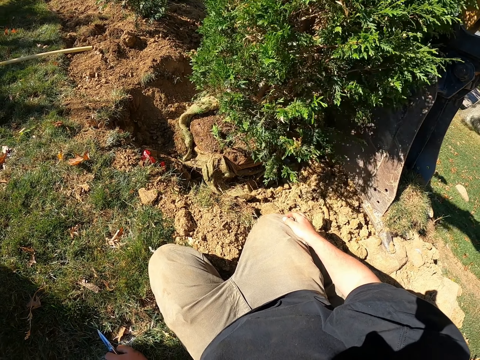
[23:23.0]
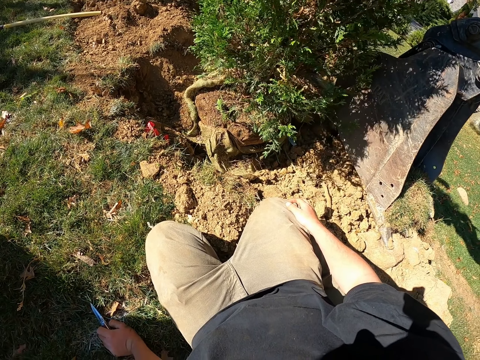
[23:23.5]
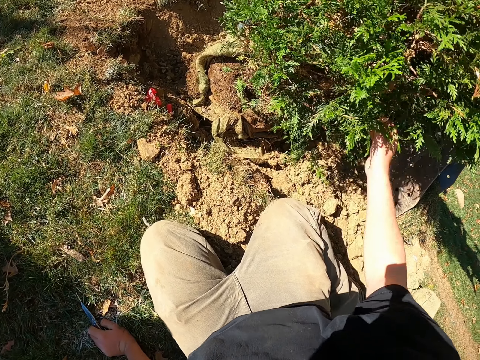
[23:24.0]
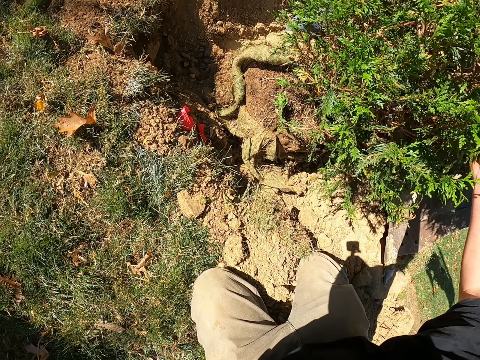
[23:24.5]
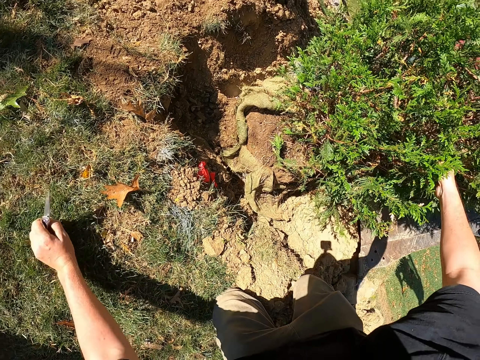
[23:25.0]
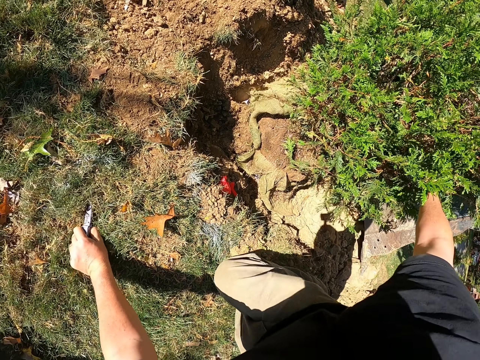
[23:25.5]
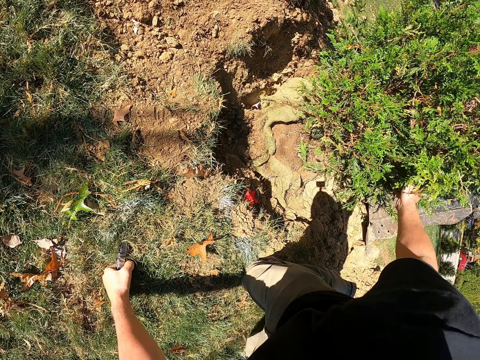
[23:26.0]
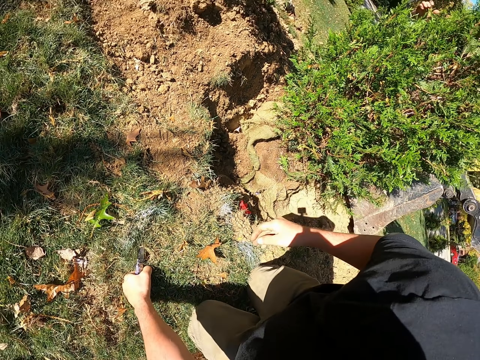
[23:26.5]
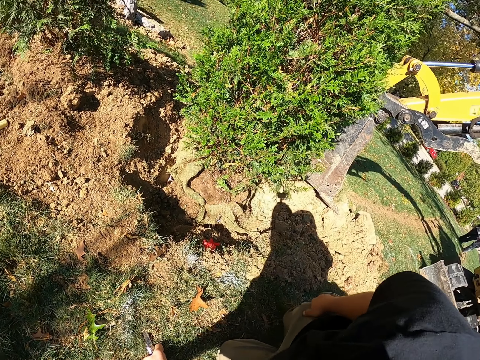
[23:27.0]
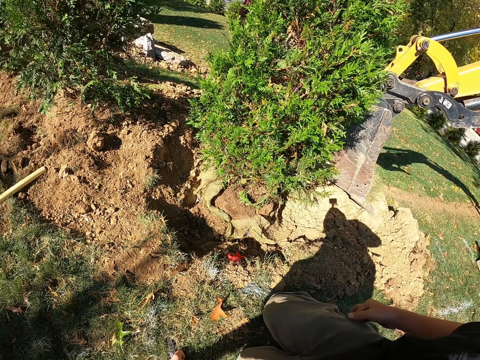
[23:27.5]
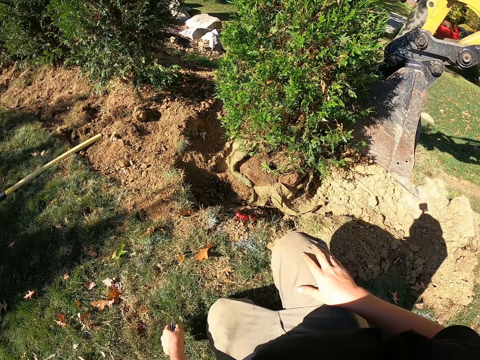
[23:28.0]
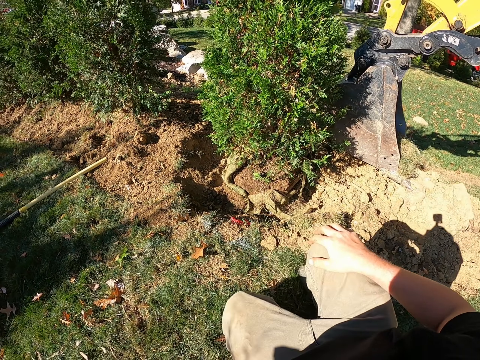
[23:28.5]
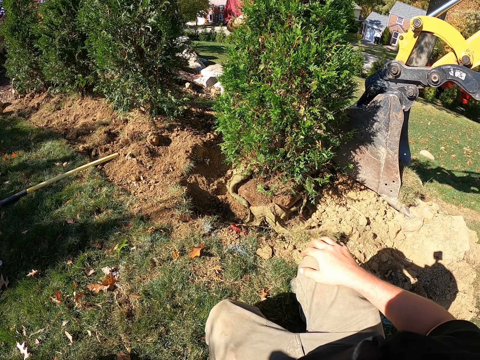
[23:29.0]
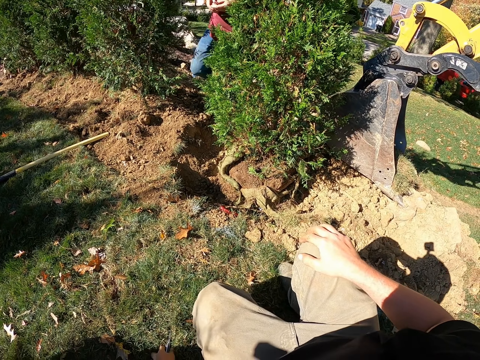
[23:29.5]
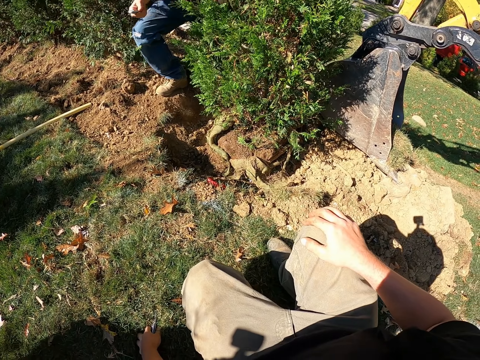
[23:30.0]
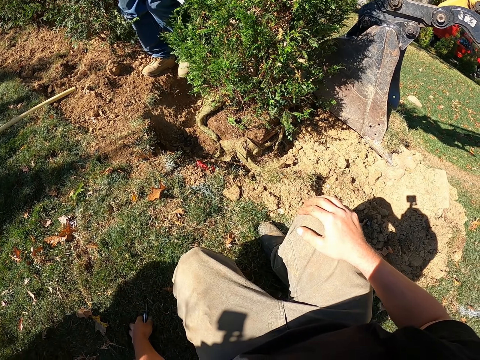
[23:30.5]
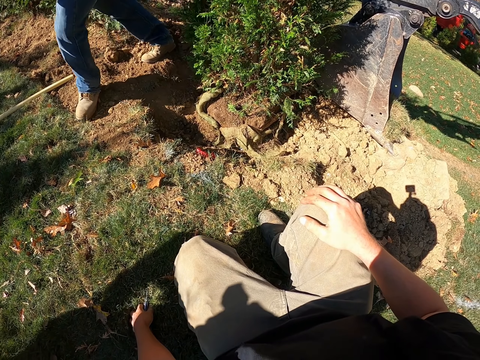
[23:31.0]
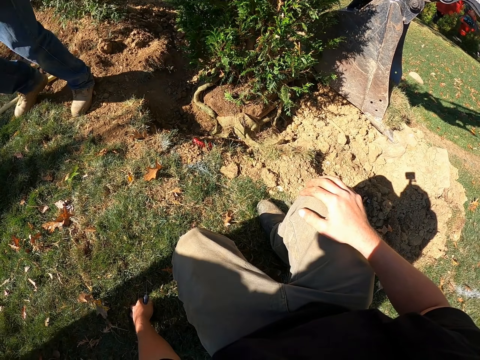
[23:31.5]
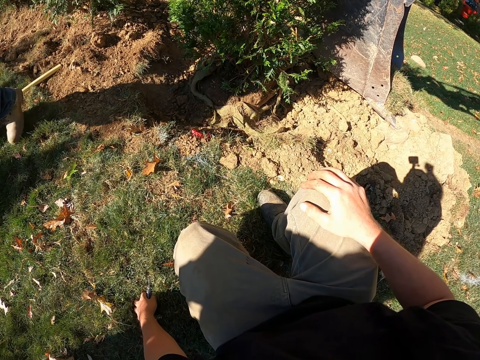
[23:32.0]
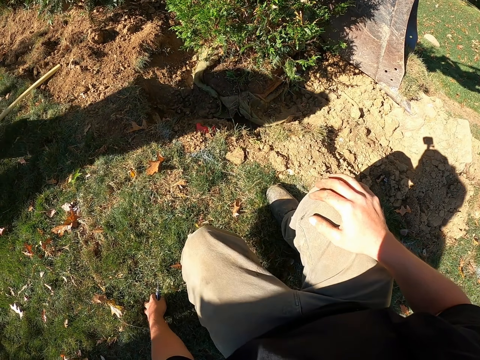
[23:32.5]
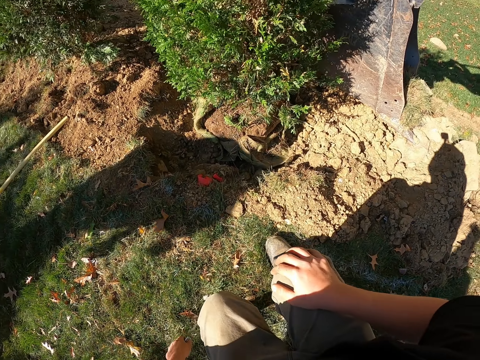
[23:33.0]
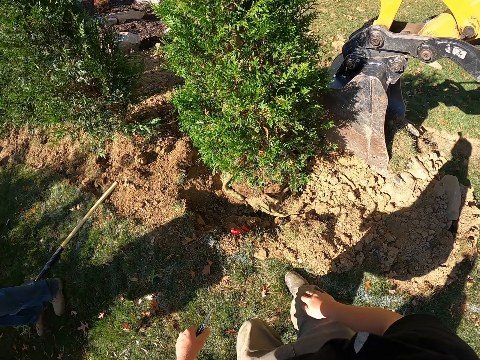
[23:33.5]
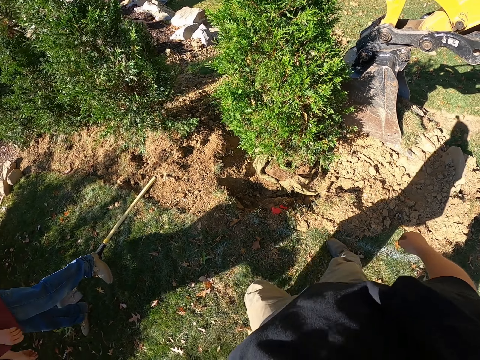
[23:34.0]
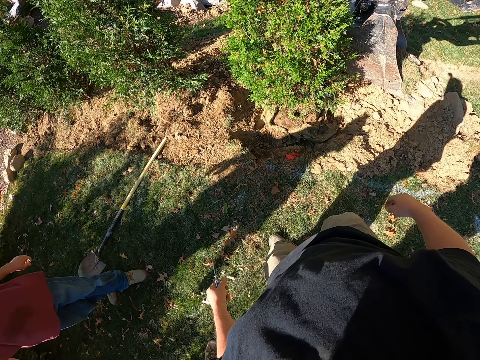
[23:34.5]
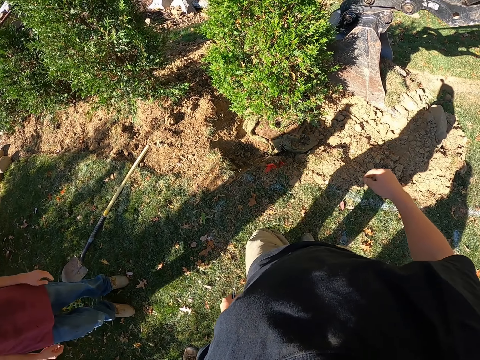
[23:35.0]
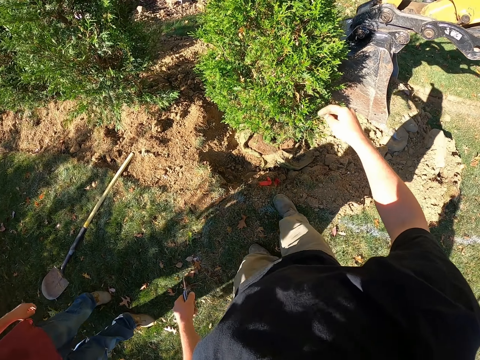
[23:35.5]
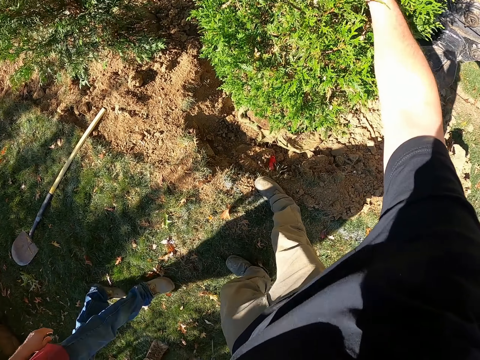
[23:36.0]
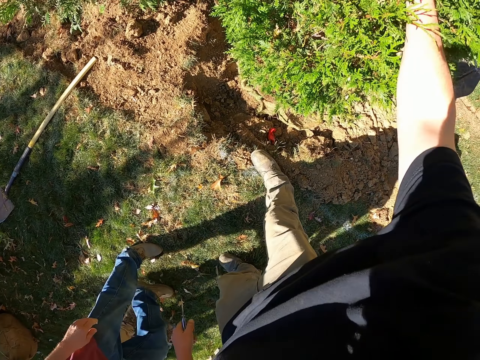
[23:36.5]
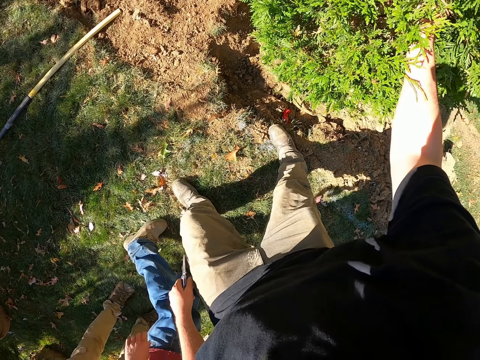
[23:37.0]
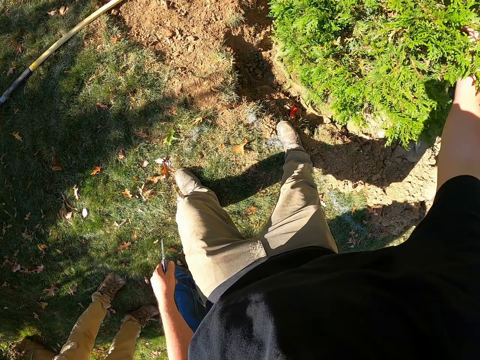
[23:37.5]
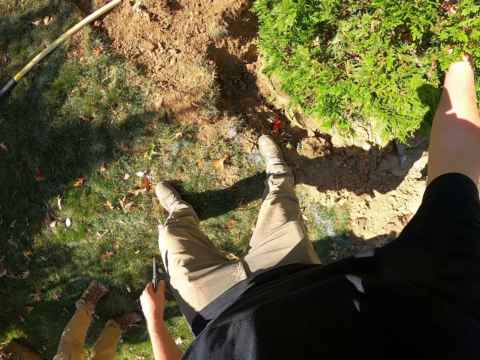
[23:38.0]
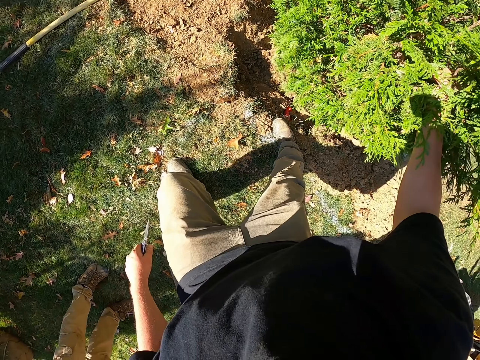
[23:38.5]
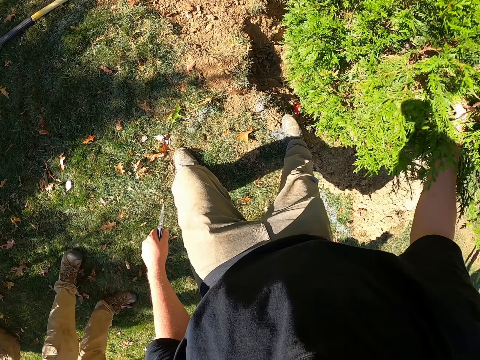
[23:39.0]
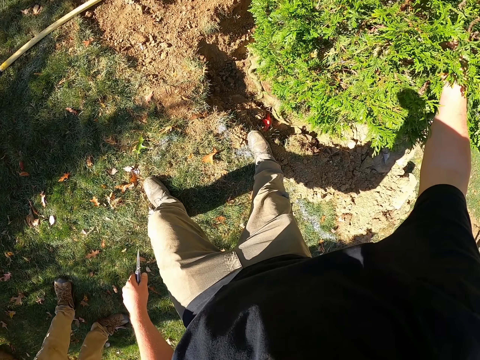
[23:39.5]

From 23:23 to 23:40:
The camera wearer moves the hand forward. They hold the tree. They move the hand down. They kneel down. They sit up. They move the hand down. They hold the hand on the knee. They look around. A man walks around. The camera wearer stands up. They move the hand down. They hold the tree. They pull the tree.

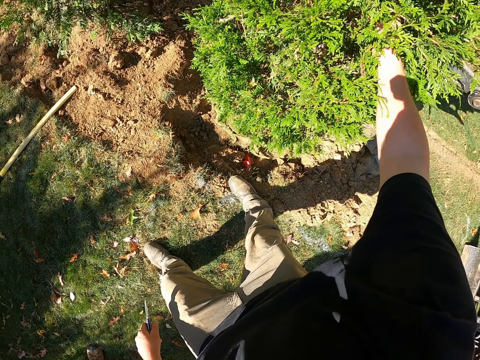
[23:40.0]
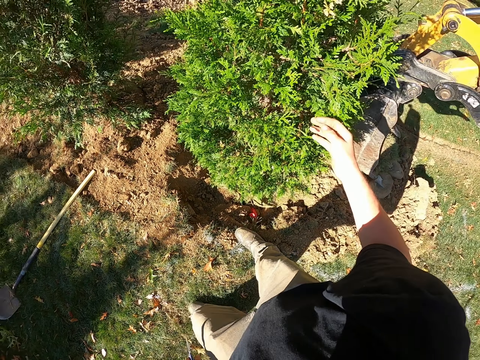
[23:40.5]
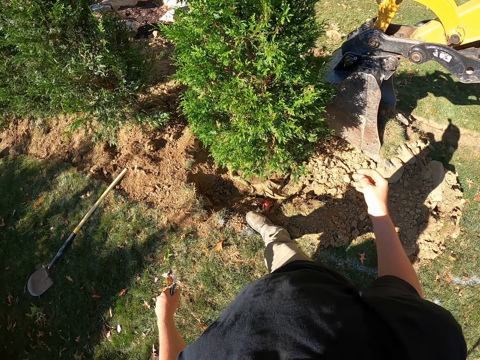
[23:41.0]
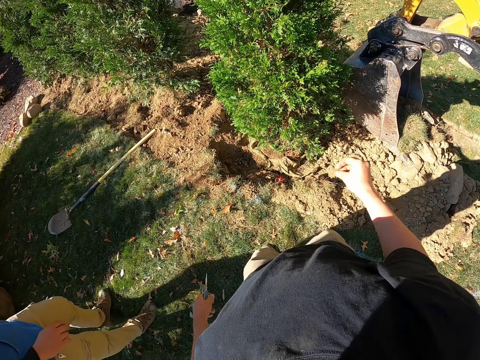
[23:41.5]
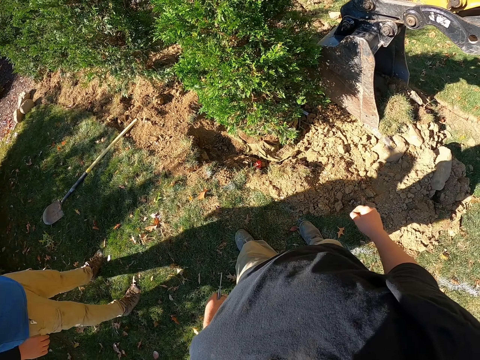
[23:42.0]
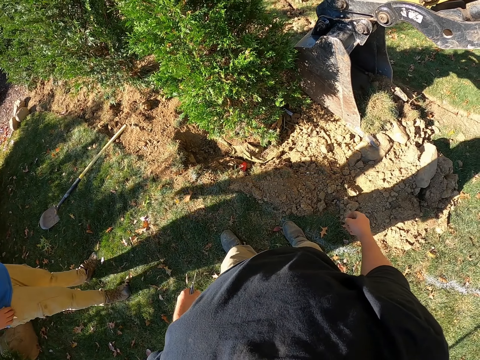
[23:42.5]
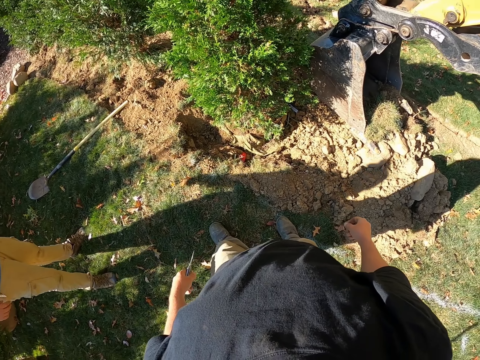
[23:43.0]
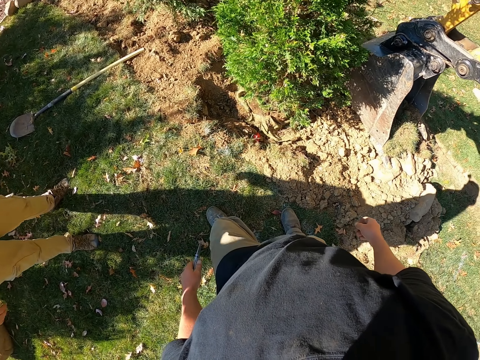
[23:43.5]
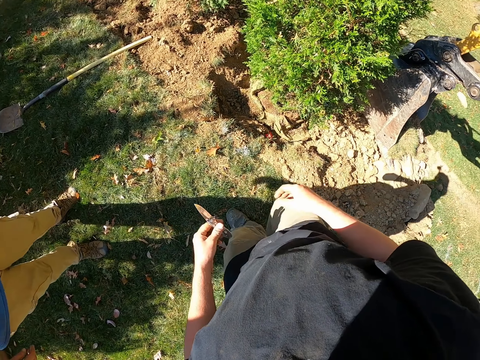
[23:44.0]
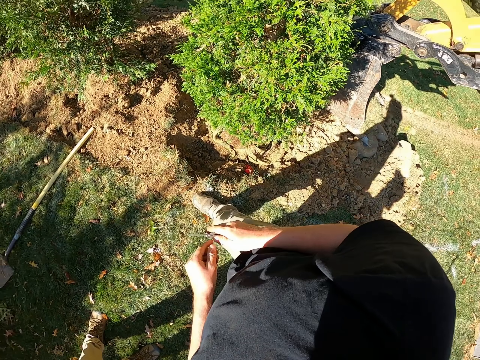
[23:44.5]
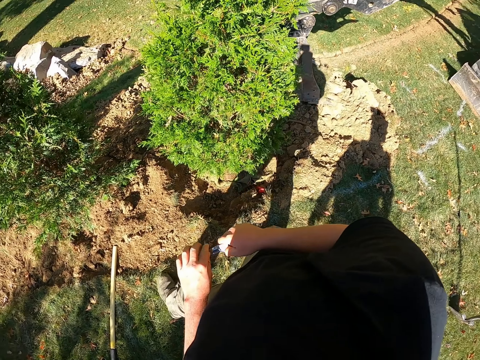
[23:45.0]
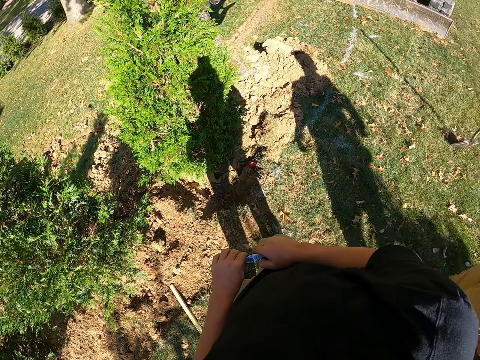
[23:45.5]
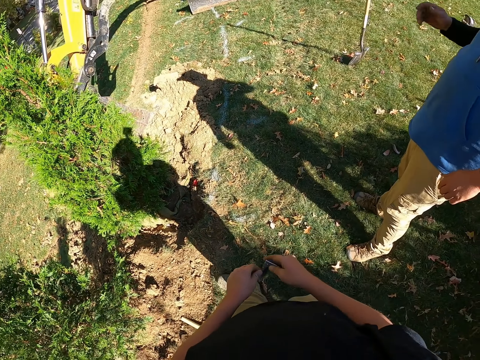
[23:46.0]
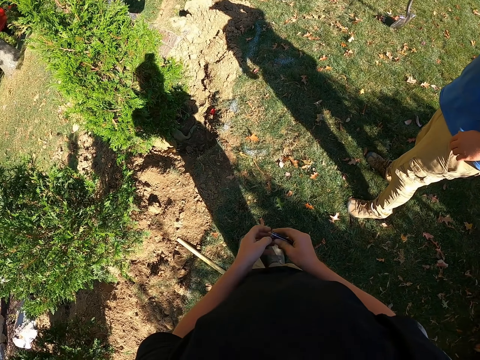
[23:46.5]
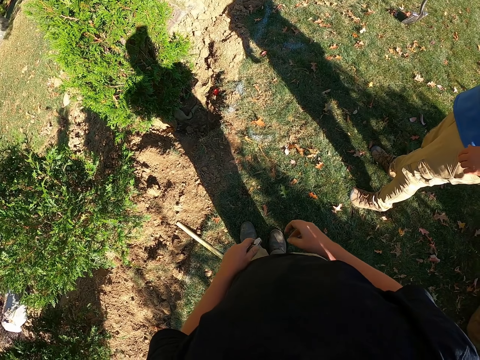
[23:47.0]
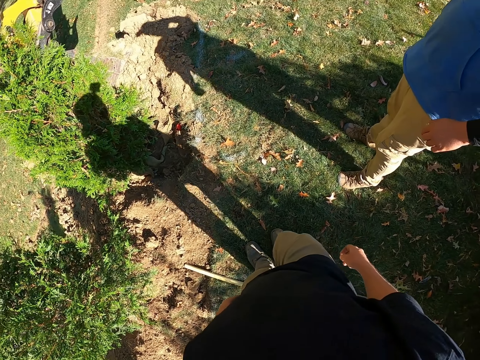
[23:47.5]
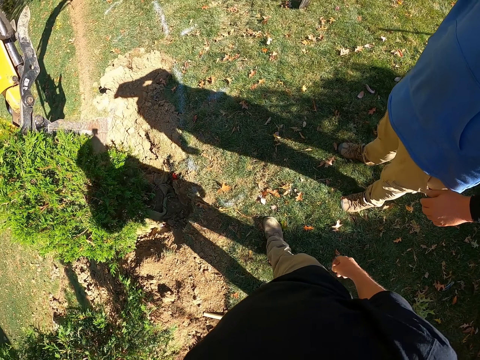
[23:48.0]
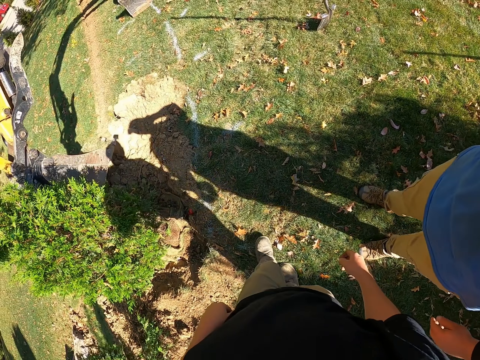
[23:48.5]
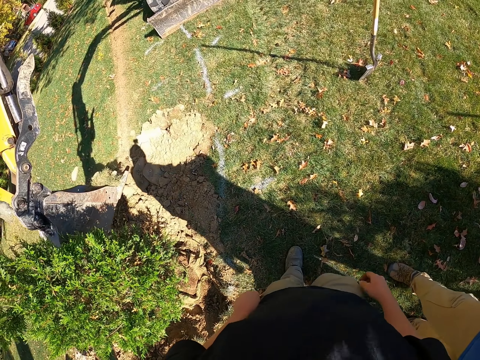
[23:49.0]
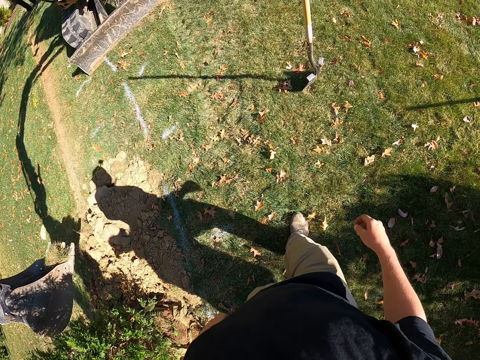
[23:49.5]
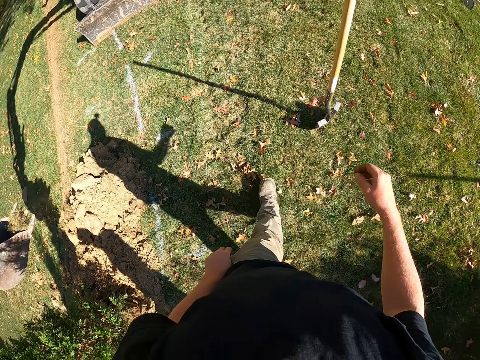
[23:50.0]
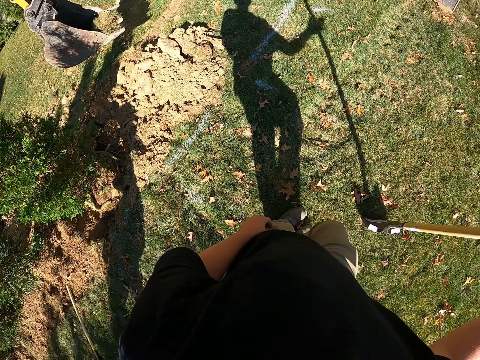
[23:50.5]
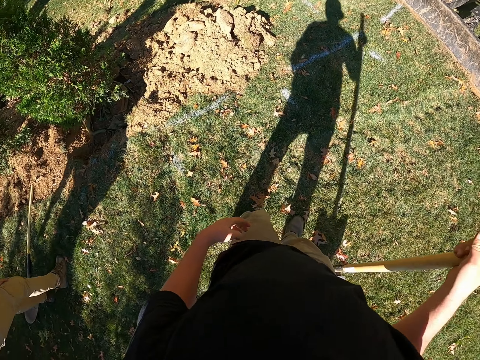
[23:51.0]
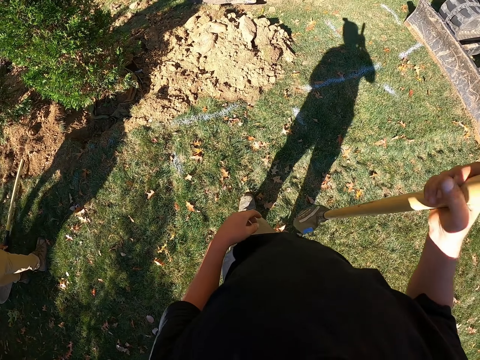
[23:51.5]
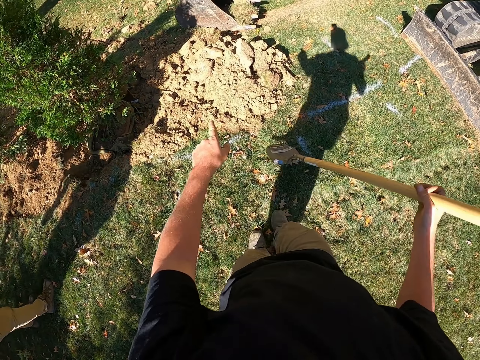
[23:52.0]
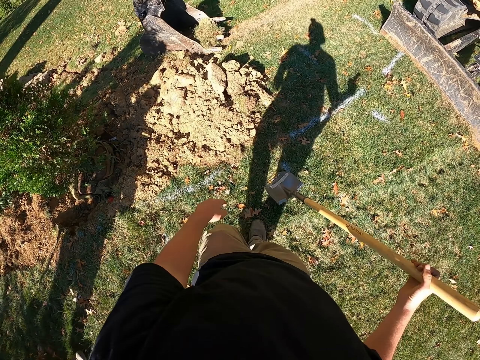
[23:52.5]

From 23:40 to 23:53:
The camera wearer moves the hand up. They move back. They look around. They lift the knife up. They hold the knife. They walk. They move the hand. They hold the knife. They fold the knife. They look around. They move the knife. They put the knife in the pocket. They walk. A man looks around. The camera wearer moves the hand forward. They hold a spade. They pick up the spade. They walk. They lift up the spade. They point a finger forward.
